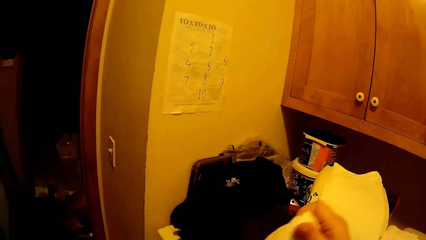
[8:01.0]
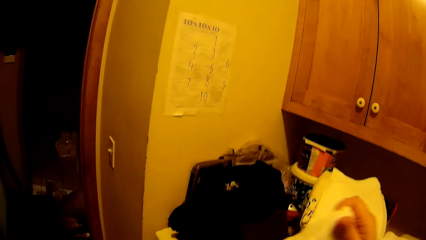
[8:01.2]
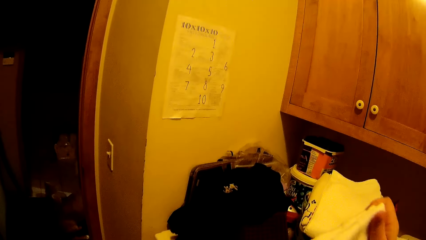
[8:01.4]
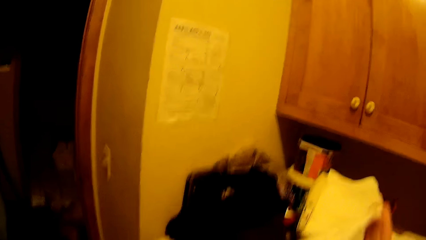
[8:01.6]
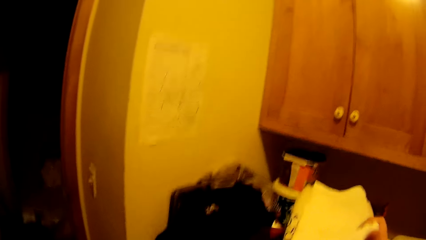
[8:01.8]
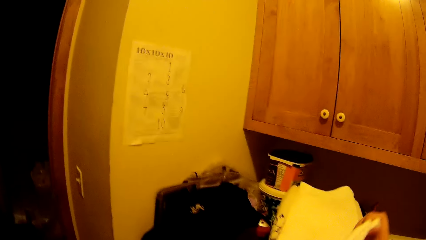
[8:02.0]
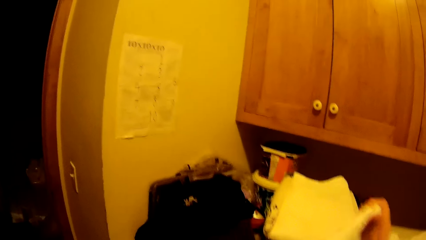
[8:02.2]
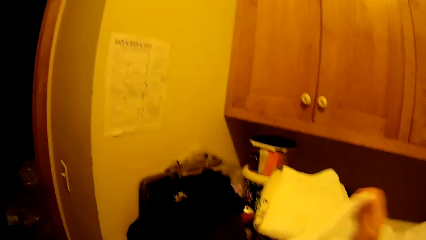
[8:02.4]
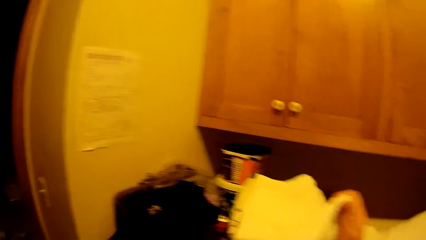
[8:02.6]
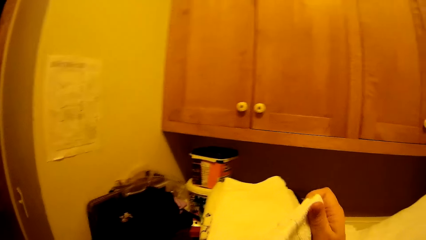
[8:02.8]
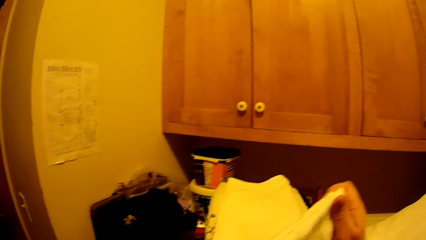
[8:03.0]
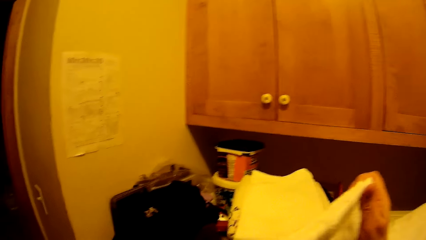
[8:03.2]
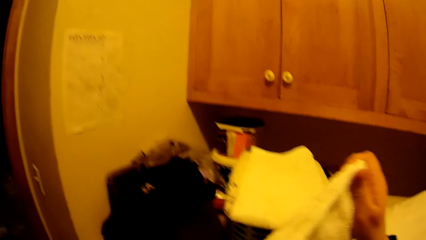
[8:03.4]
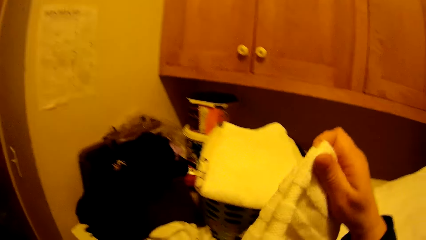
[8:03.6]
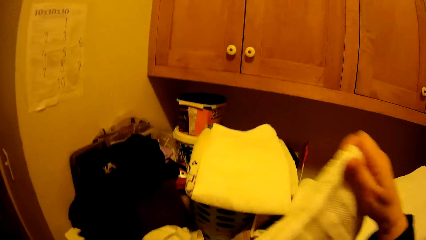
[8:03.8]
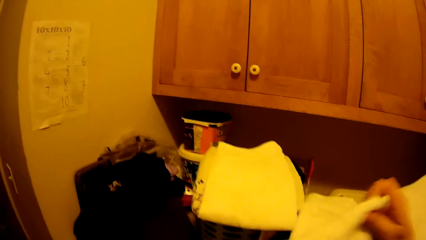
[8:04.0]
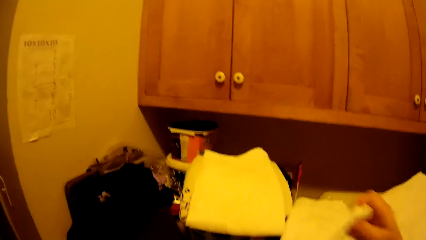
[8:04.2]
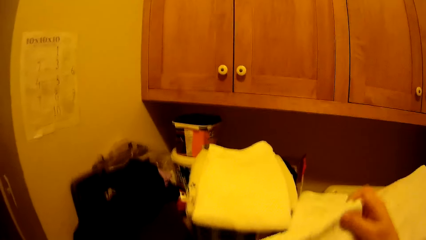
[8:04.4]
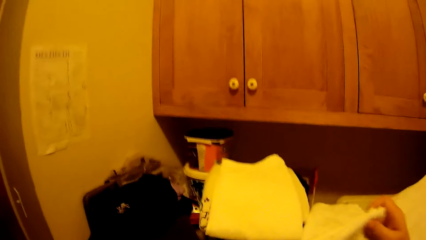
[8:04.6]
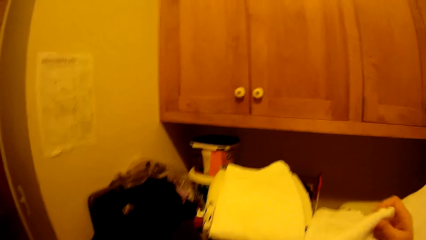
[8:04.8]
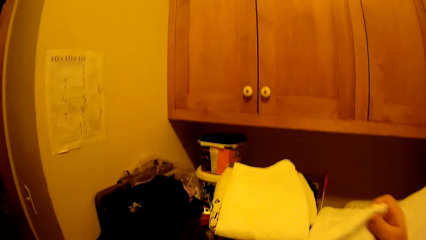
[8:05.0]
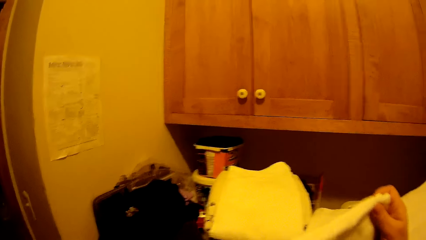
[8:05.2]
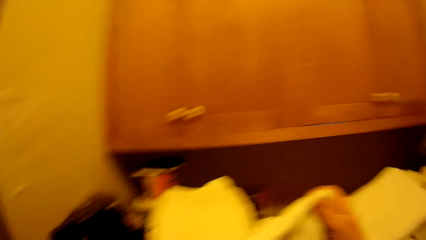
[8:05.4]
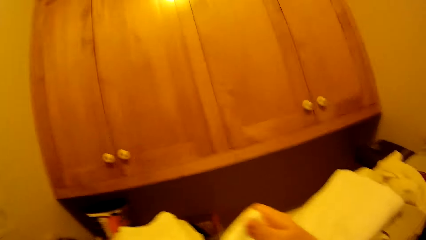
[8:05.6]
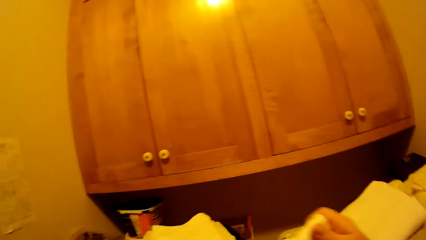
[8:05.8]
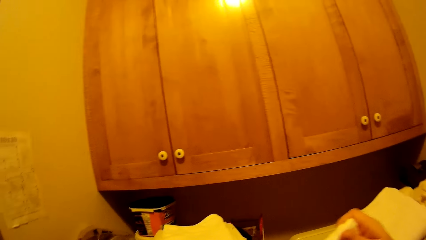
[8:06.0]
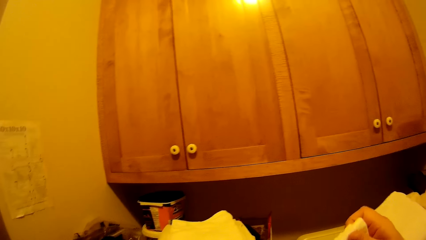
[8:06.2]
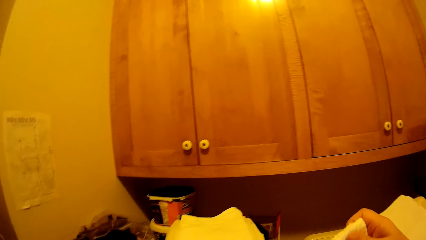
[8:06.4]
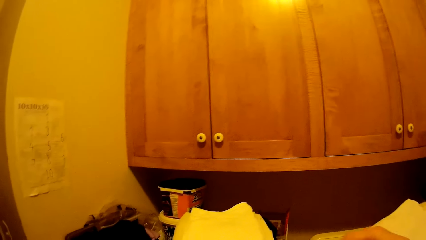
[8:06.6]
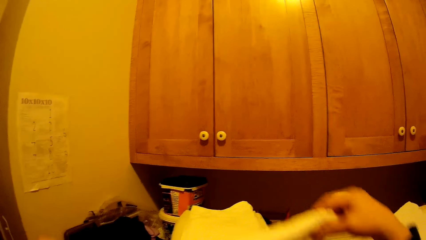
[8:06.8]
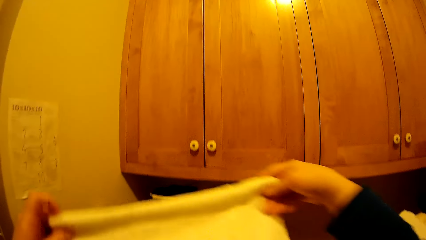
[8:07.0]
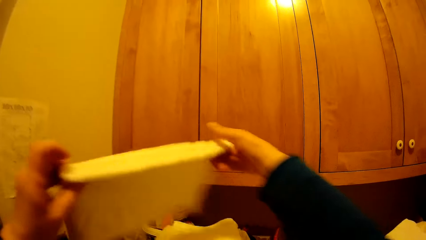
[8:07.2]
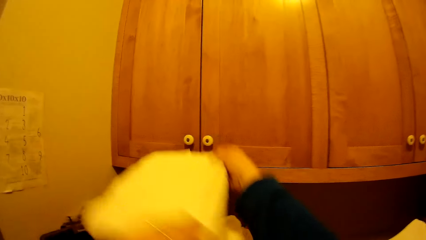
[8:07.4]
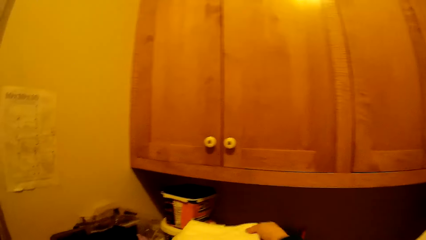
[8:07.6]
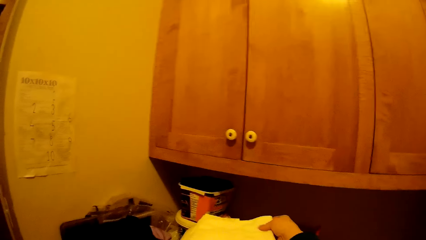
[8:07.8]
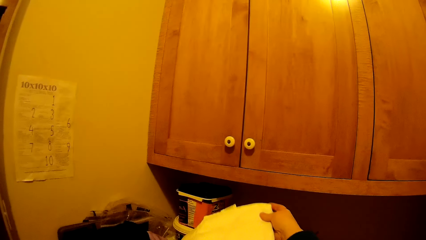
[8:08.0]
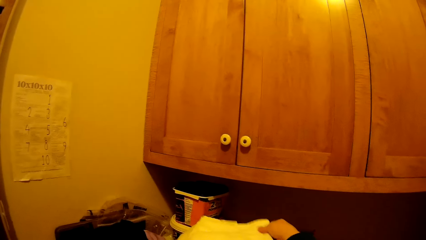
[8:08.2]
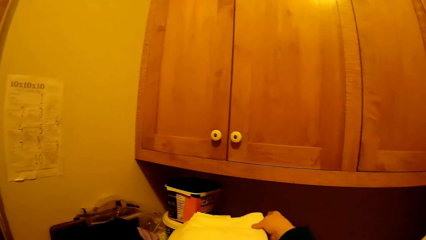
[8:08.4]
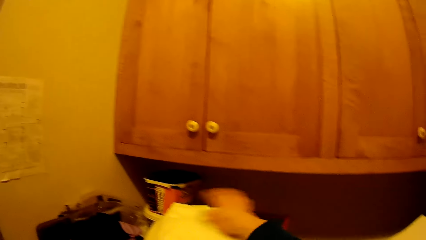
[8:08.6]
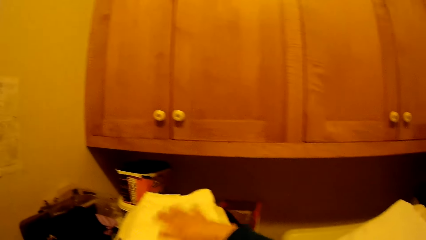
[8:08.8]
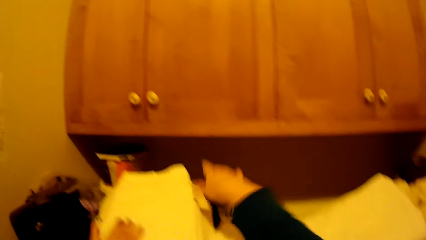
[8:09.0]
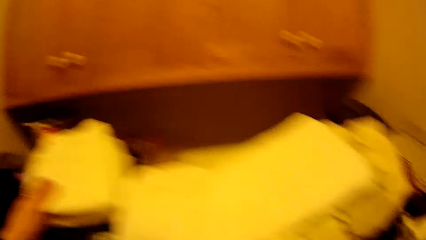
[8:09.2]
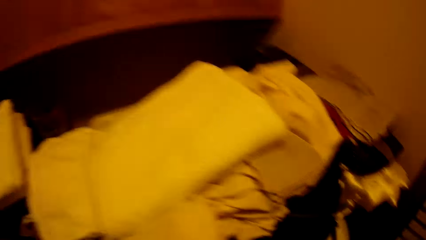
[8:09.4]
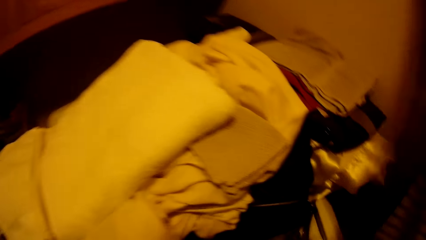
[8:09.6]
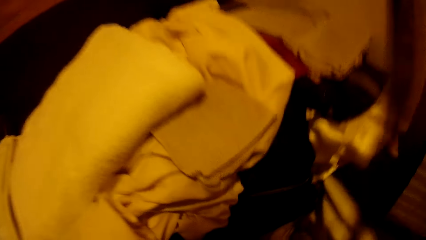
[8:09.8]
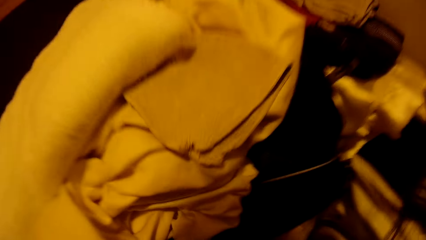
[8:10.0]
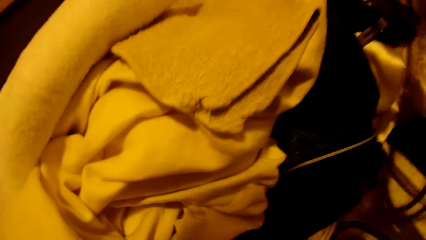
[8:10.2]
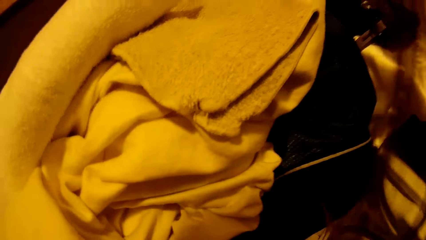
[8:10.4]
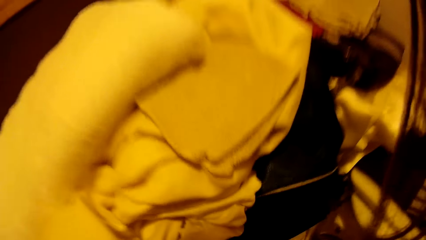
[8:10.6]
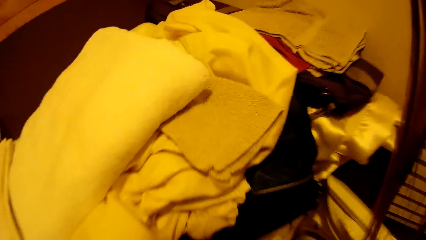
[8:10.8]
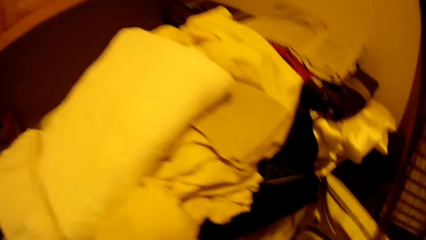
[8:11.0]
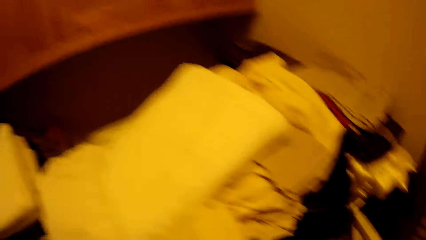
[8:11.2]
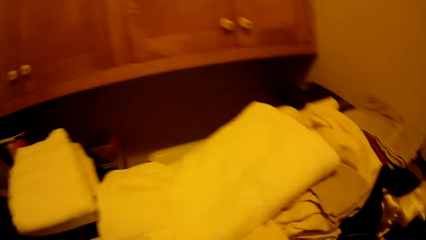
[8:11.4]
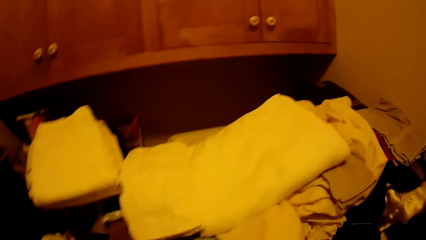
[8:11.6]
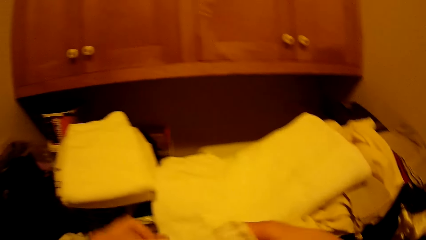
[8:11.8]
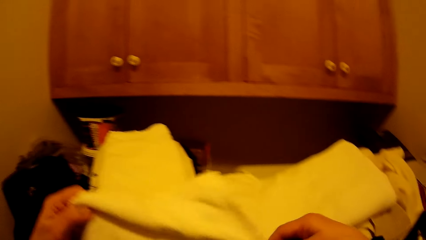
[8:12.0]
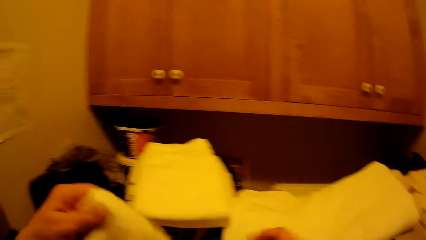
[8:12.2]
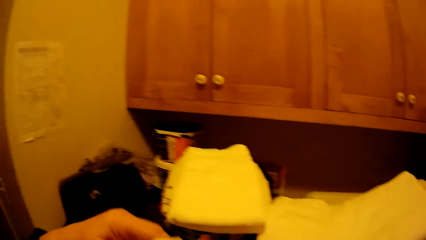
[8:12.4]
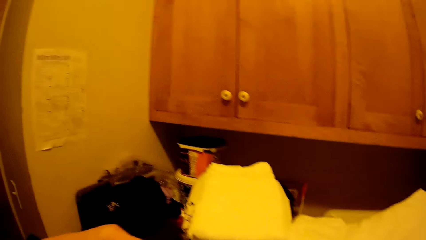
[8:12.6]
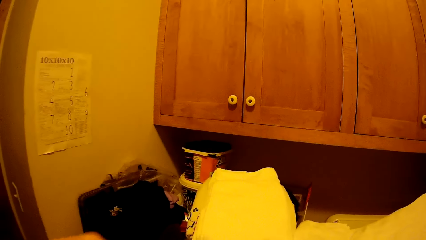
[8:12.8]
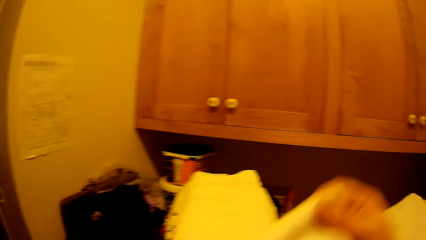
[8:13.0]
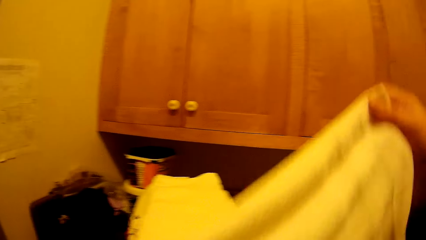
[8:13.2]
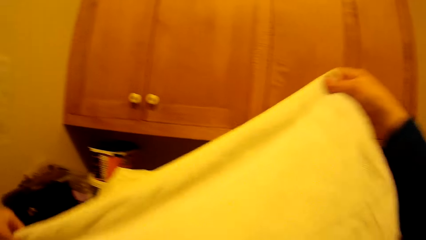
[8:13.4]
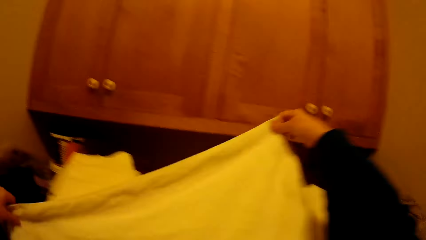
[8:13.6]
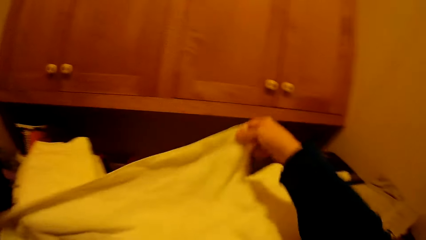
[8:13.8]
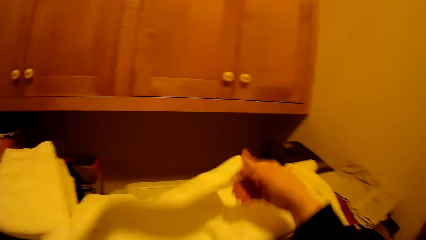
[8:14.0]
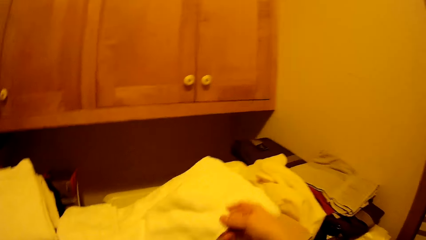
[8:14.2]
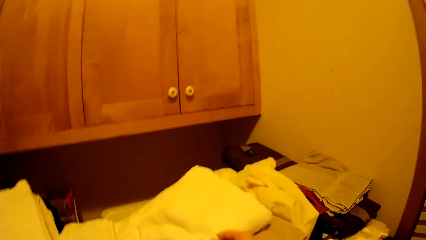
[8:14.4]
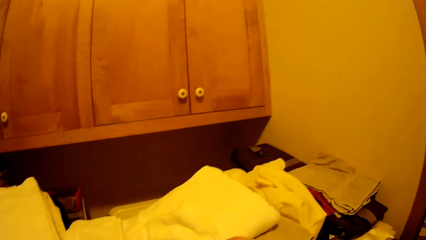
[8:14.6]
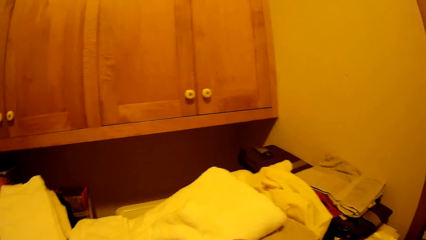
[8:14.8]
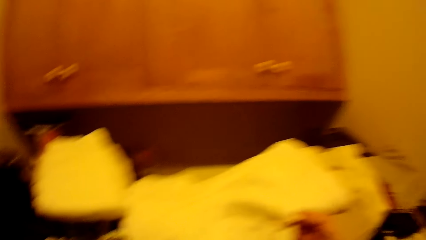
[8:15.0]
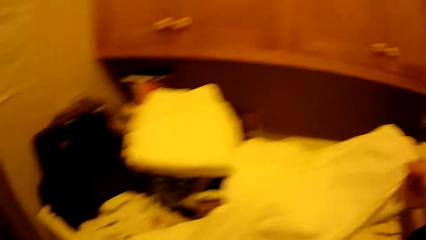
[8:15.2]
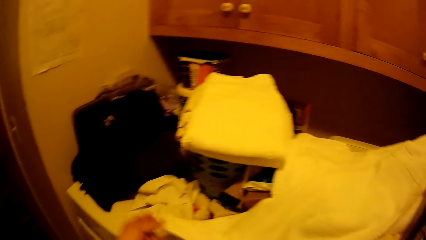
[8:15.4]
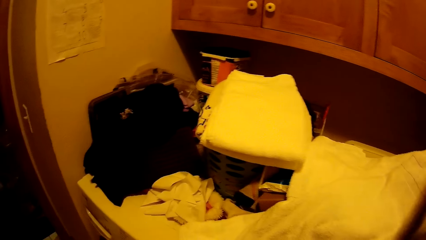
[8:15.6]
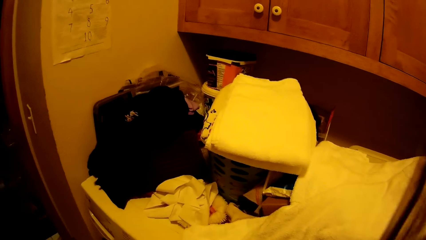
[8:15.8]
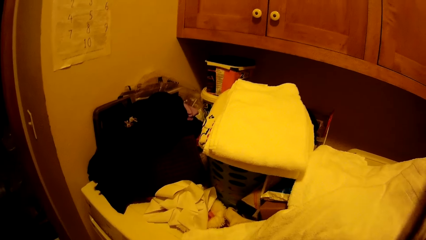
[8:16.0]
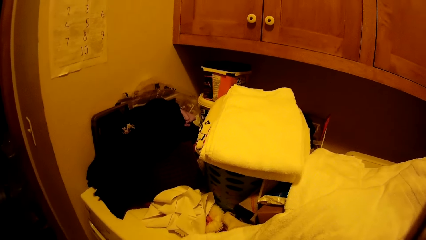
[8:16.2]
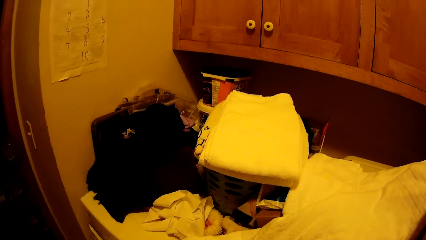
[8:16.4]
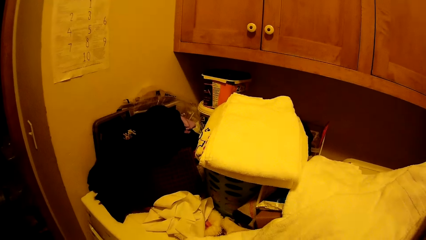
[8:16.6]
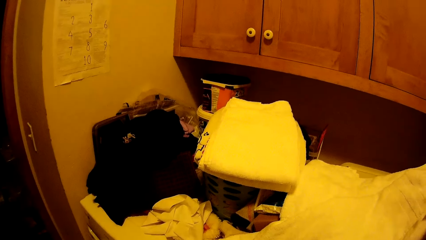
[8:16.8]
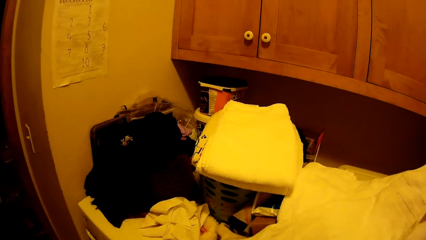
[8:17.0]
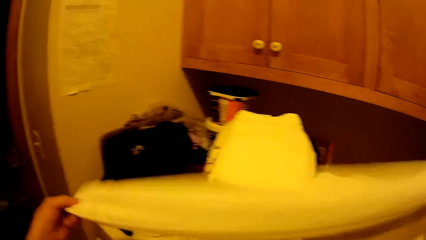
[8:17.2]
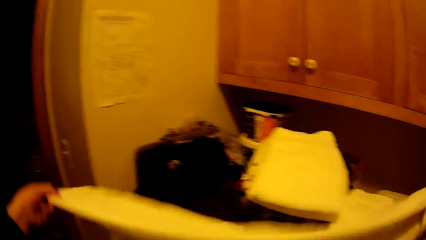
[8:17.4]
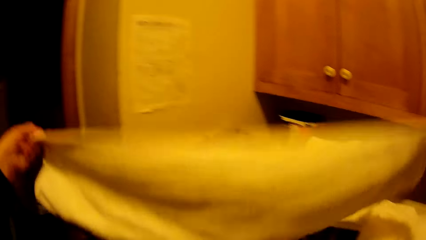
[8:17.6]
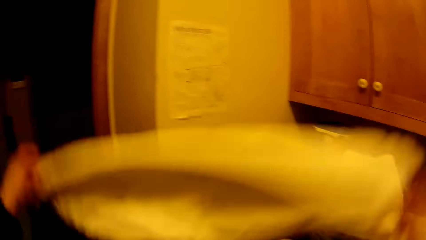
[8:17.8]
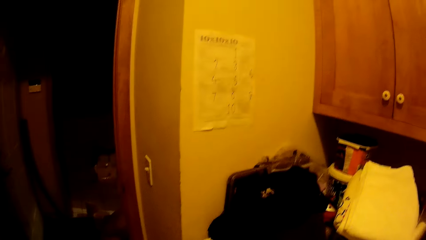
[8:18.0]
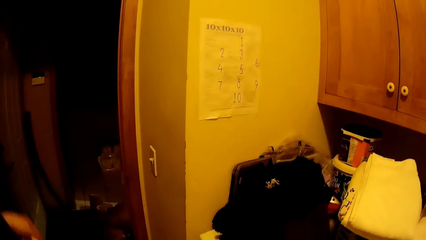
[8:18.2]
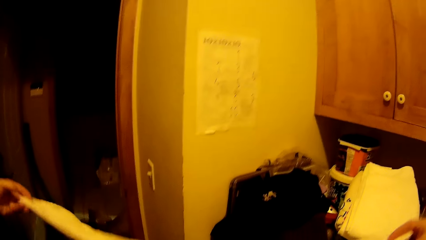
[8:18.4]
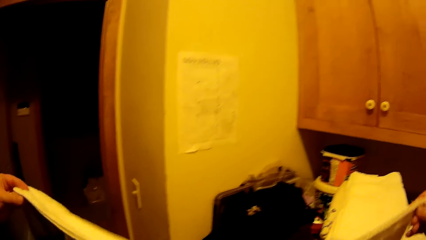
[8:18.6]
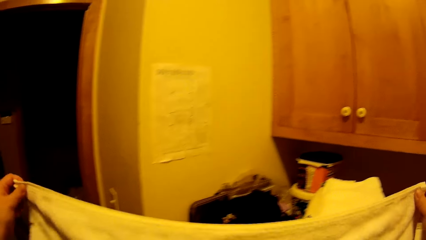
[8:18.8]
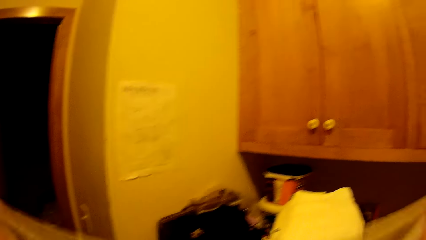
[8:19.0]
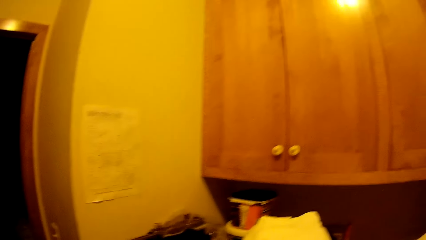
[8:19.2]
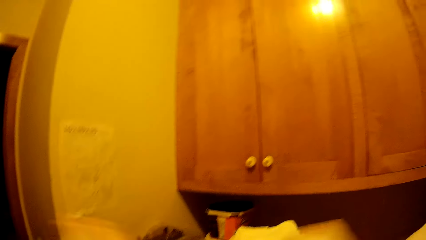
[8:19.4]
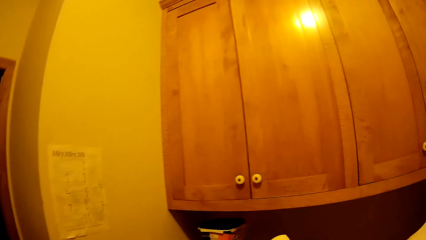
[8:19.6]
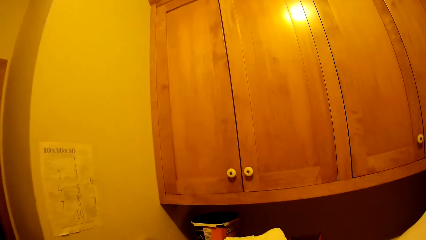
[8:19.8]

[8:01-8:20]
The camera wearer puts the towel on top of the other clothes. He holds a towel with his hands.
